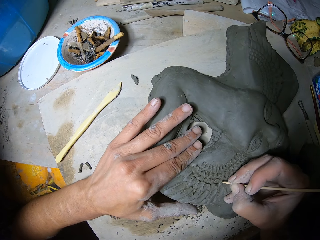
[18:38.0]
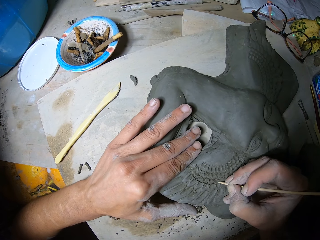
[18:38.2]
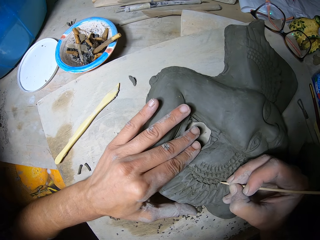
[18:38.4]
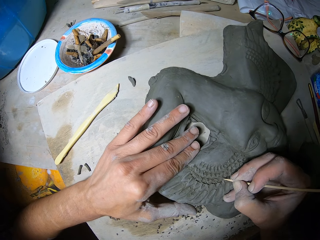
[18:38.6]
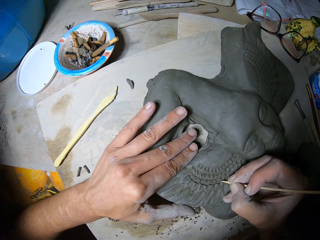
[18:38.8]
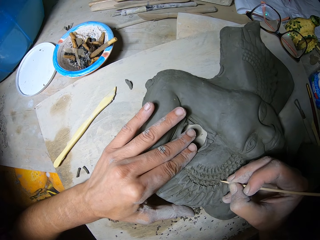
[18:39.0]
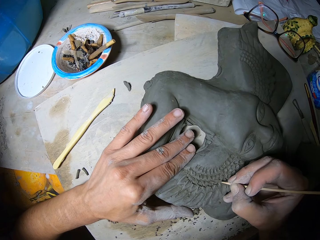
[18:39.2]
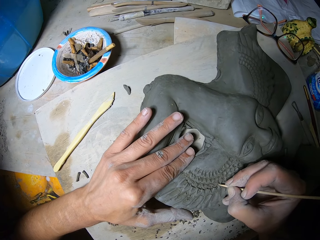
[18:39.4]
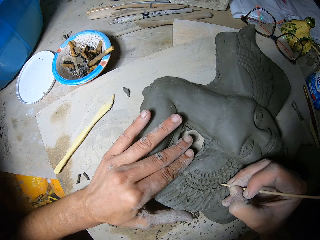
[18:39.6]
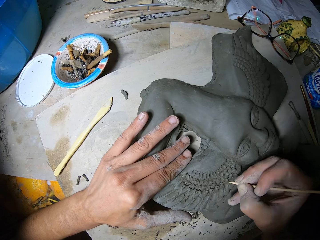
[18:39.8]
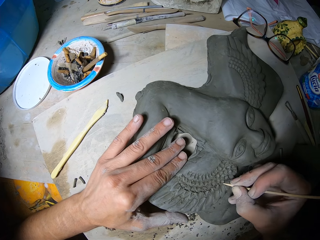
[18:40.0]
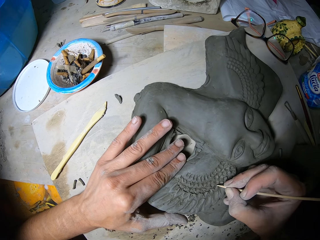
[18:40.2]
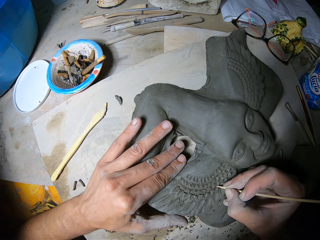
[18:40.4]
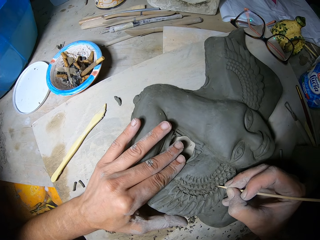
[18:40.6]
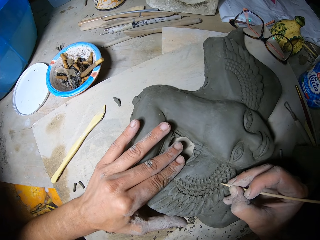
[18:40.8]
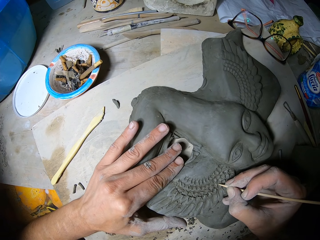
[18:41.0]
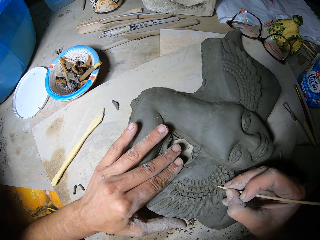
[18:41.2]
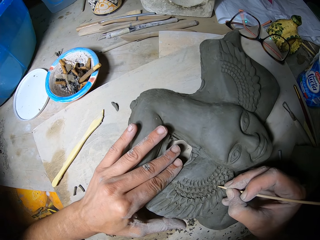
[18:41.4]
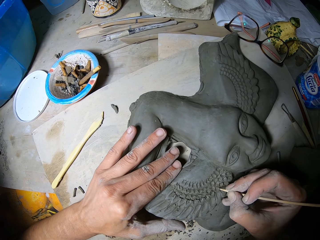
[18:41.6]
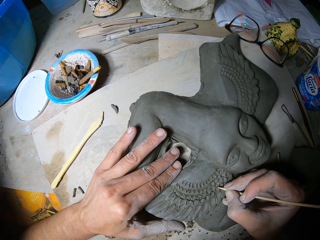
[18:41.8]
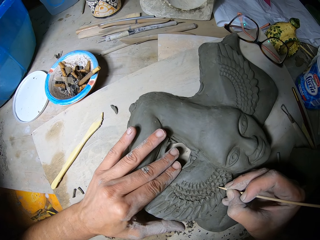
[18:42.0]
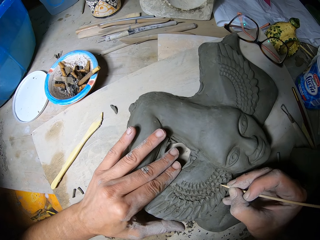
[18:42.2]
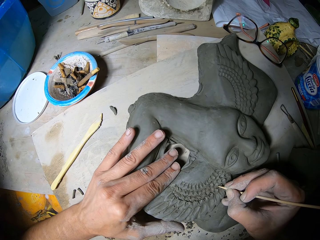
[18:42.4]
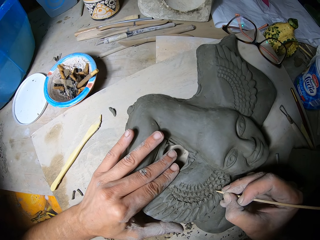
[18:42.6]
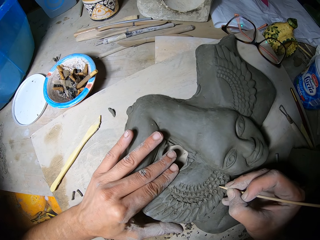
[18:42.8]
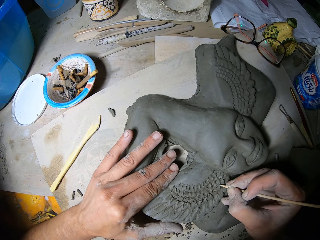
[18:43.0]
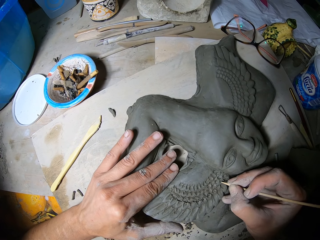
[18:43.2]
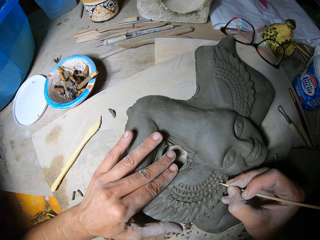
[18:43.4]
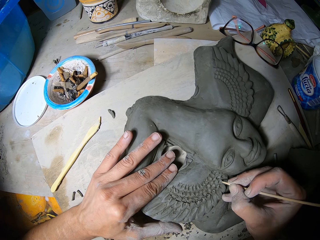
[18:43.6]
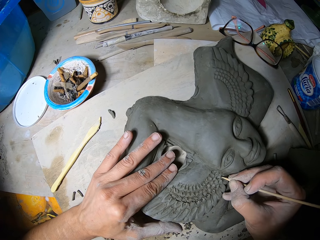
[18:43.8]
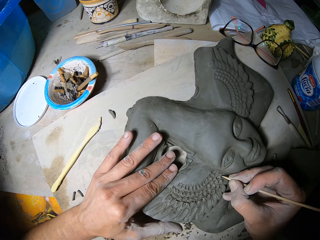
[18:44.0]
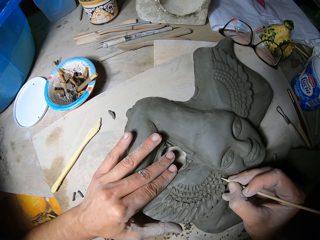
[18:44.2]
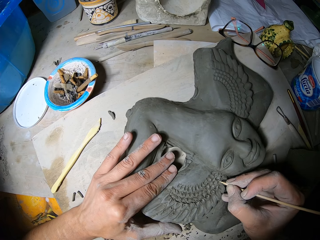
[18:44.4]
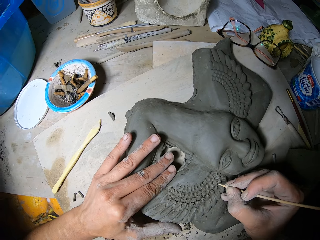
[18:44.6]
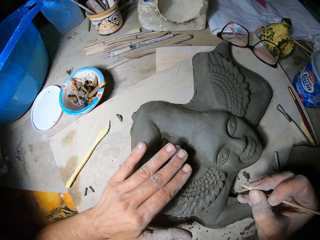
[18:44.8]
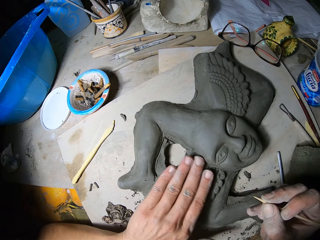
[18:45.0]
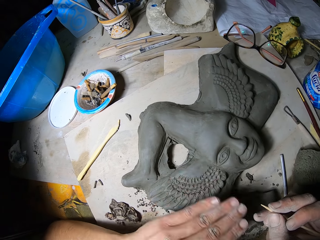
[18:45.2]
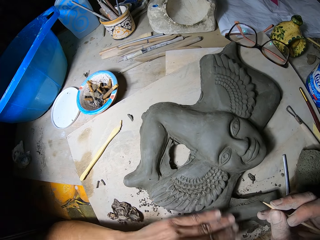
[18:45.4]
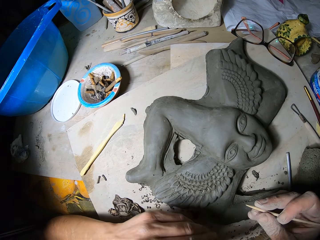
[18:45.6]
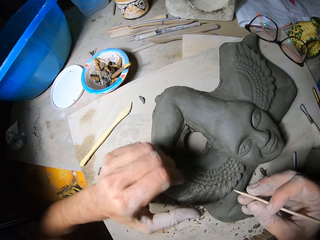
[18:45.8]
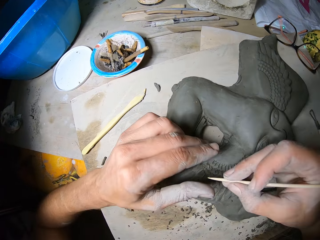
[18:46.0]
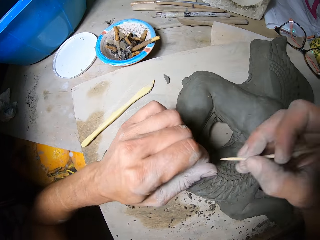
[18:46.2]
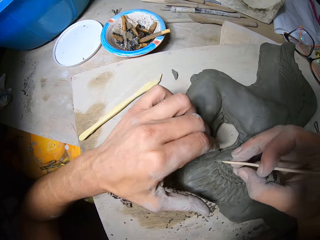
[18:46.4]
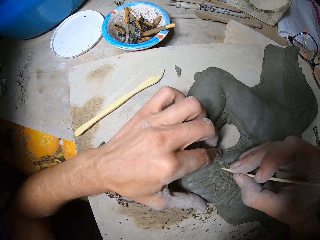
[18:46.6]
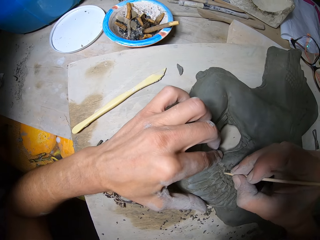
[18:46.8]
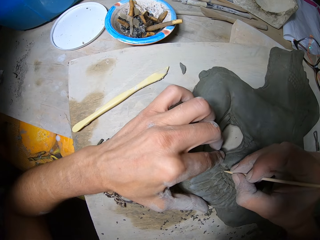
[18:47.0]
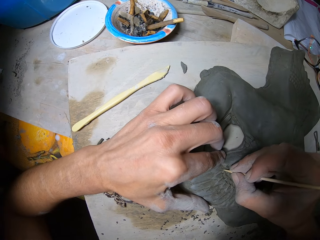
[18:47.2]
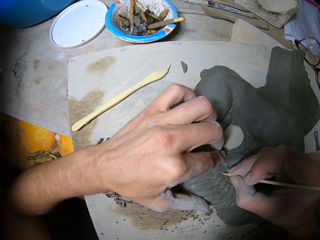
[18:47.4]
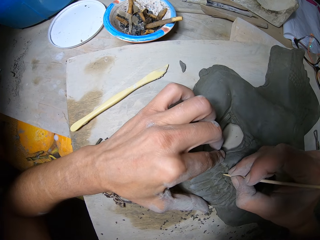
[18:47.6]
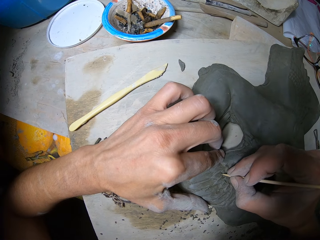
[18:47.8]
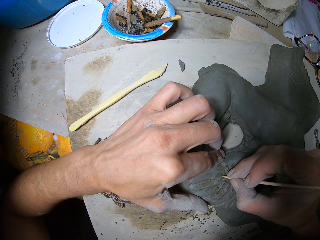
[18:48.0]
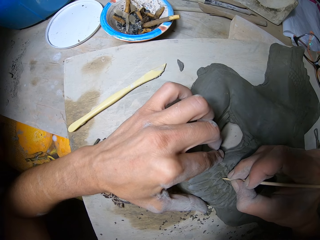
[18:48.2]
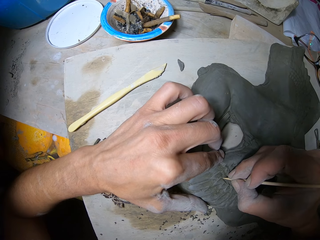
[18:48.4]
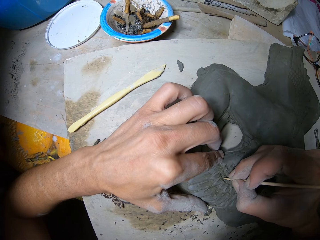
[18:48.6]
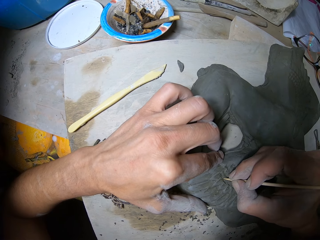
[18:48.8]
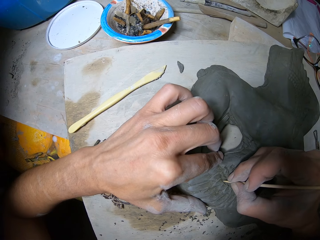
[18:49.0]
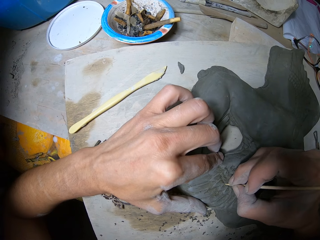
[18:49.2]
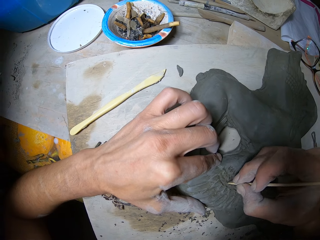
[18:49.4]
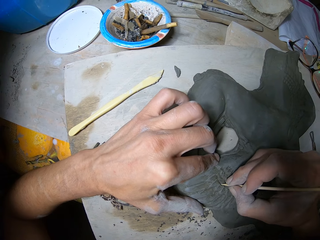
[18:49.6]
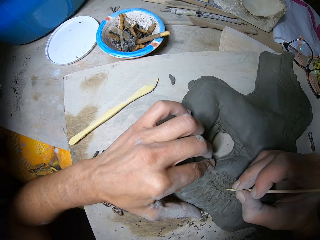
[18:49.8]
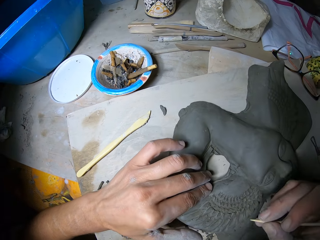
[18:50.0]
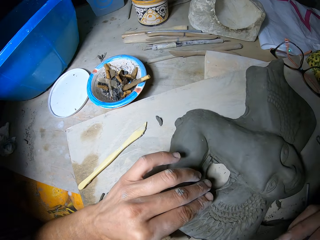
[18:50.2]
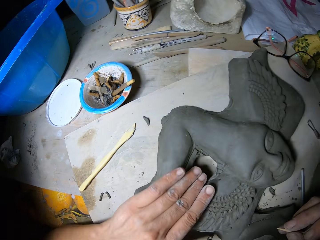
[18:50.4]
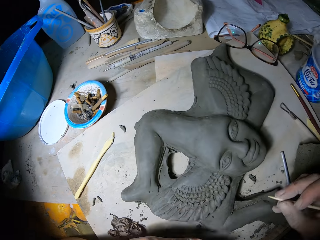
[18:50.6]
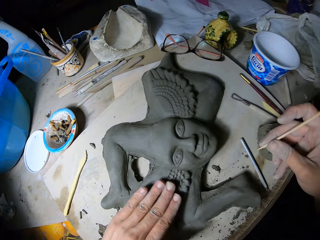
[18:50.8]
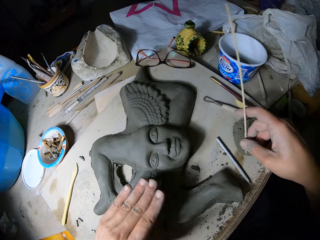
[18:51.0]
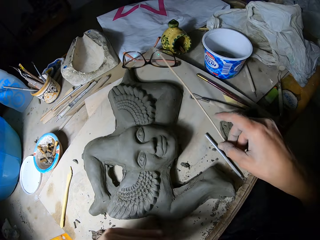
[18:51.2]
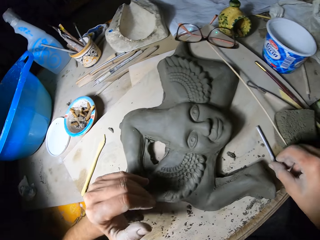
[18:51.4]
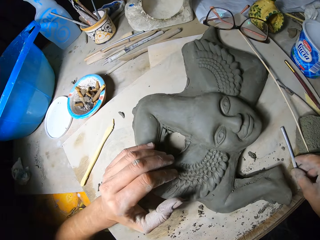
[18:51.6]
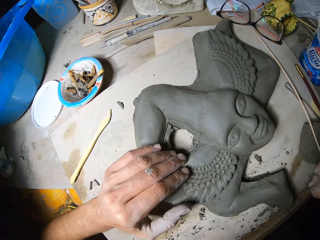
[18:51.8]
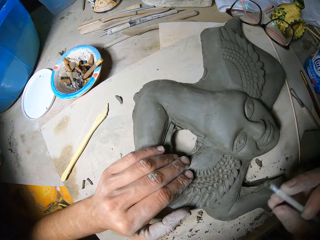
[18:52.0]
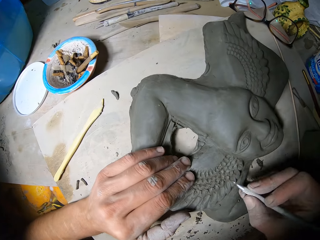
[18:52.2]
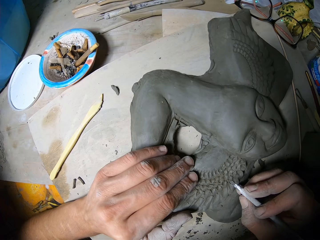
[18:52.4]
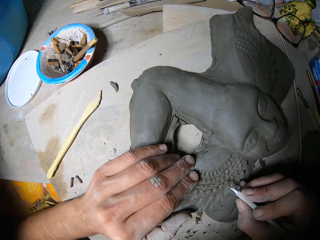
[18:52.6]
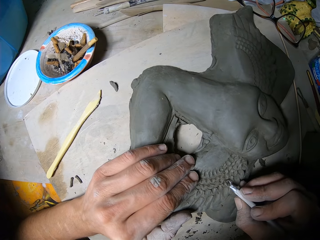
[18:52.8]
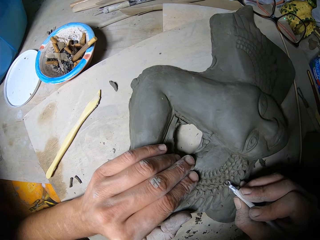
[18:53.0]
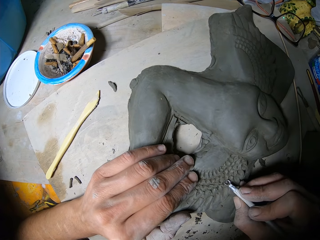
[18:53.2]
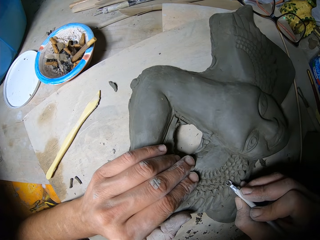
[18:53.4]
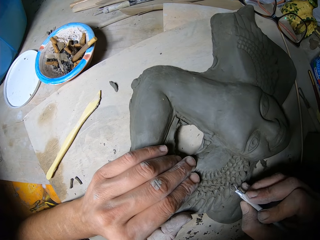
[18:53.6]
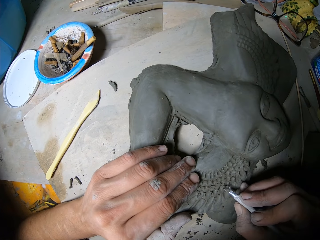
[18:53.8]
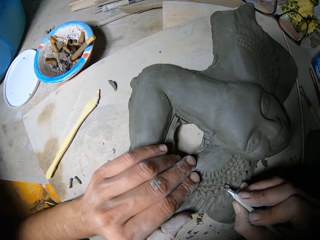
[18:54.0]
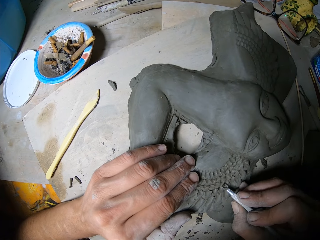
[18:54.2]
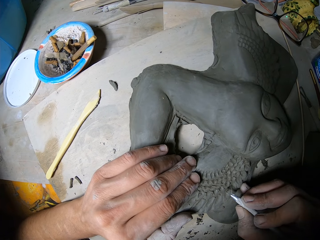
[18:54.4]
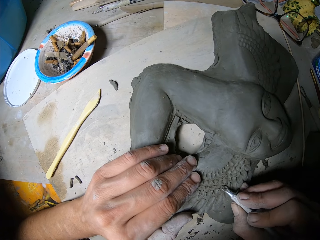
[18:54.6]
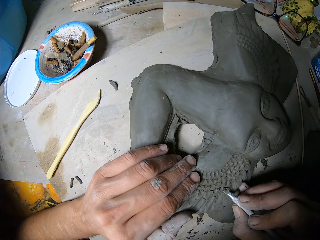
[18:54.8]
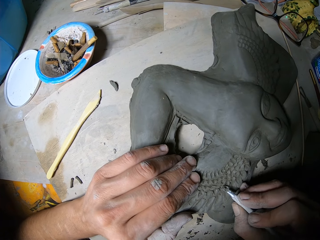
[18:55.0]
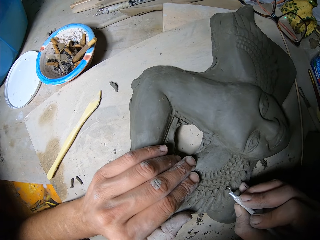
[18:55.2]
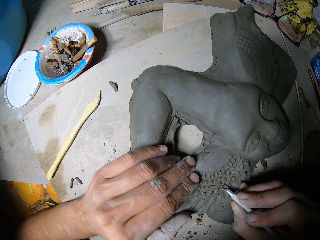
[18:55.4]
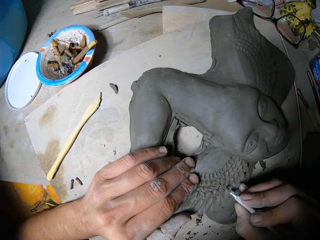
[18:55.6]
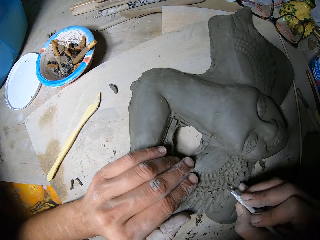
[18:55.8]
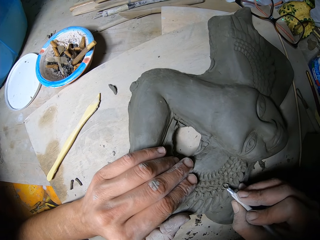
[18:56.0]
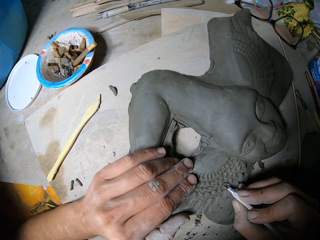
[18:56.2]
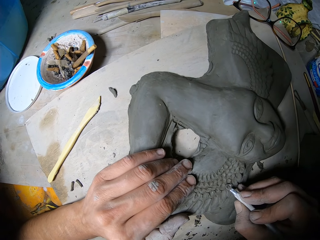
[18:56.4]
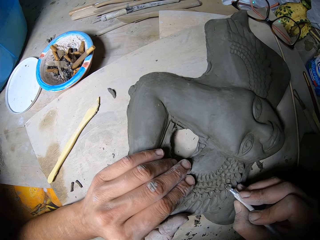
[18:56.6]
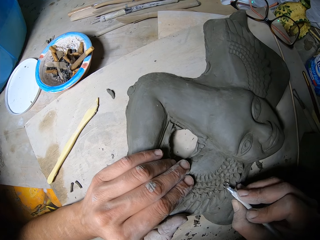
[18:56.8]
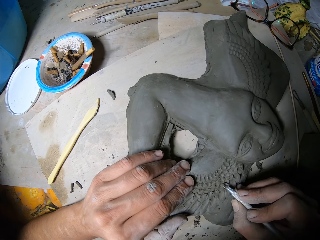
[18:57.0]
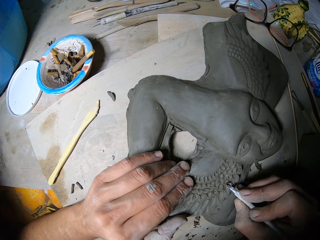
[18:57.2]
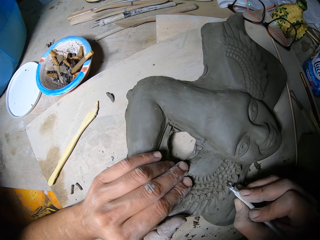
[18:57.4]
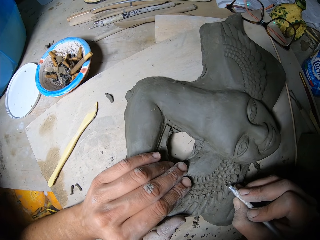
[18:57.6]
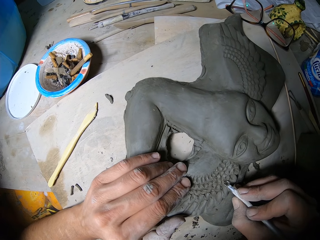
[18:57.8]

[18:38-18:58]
The camera wearer wipes the clay figure with his left hand. He moves both hands. He wipes the tip of the needle tool in his right hand with his left hand. He draws on the modelling clay with a wooden tool. He sculpts the clay figure with the needle tool in his right hand and holds the clay figure with his left hand. He moves the right hand. He wipes the clay figure with his left hand. He drops the needle tool on the worktable with his right hand. He picks up a ribbon tool or loop tool from the worktable with his right hand. He holds the clay figure with his left hand. He moves the right hand. He sculpts the clay figure with the ribbon tool in his right hand. He removes the controlled amount of clay with the loop tool.
